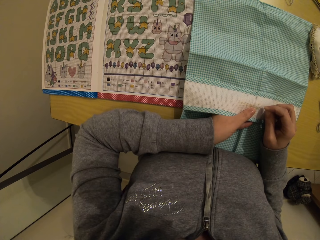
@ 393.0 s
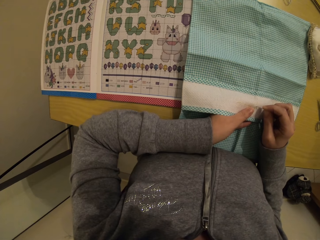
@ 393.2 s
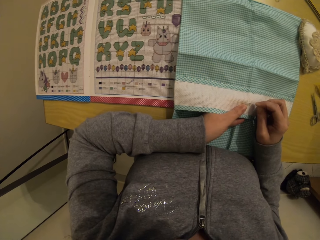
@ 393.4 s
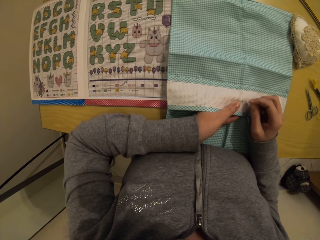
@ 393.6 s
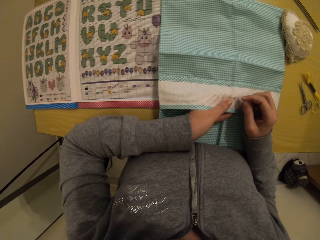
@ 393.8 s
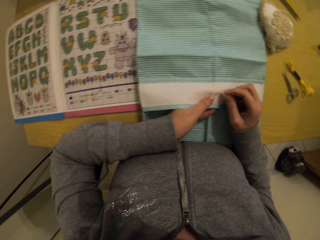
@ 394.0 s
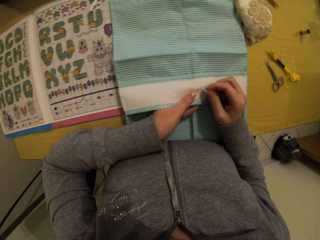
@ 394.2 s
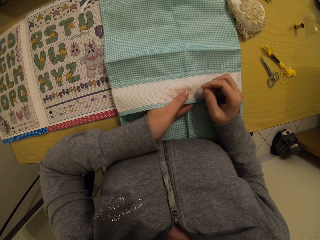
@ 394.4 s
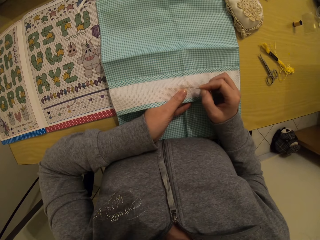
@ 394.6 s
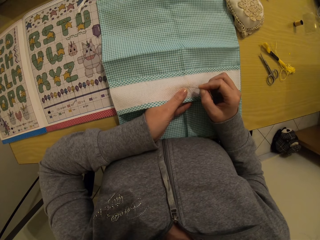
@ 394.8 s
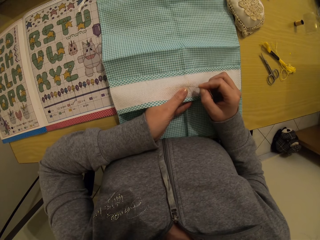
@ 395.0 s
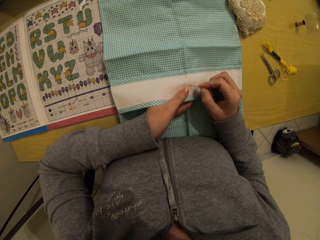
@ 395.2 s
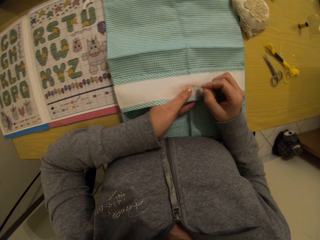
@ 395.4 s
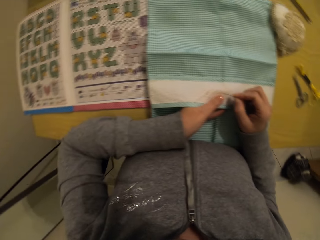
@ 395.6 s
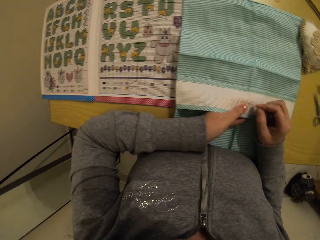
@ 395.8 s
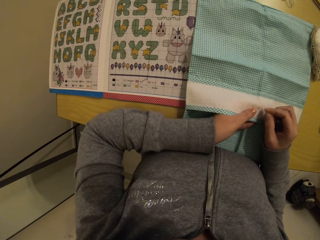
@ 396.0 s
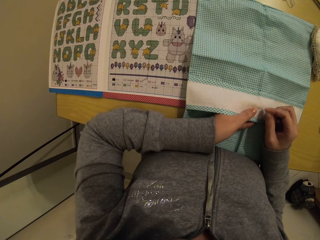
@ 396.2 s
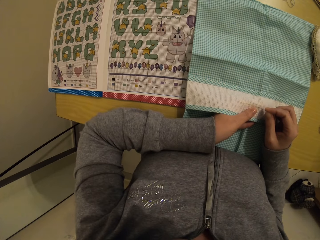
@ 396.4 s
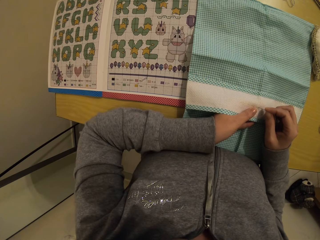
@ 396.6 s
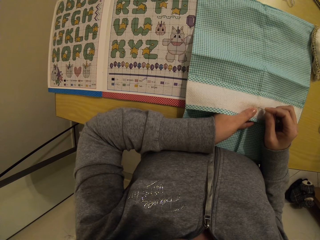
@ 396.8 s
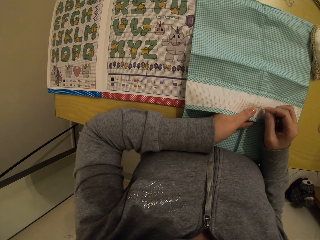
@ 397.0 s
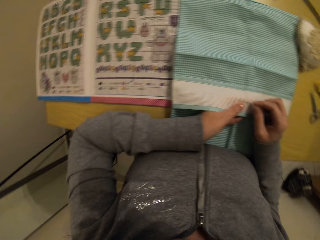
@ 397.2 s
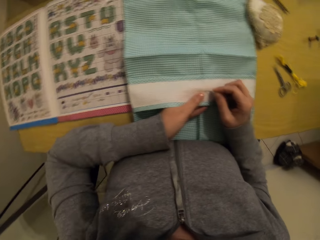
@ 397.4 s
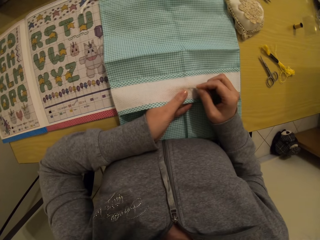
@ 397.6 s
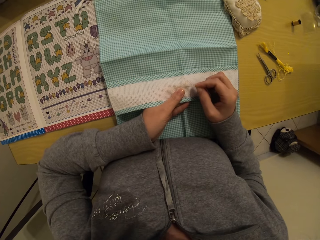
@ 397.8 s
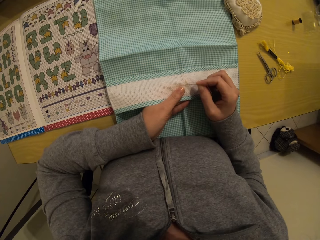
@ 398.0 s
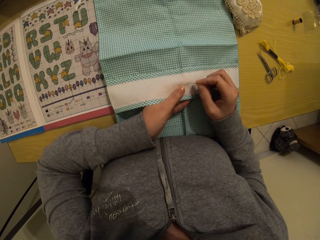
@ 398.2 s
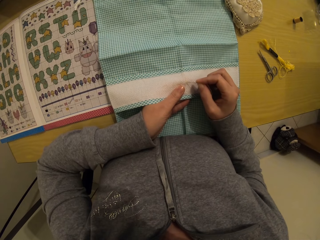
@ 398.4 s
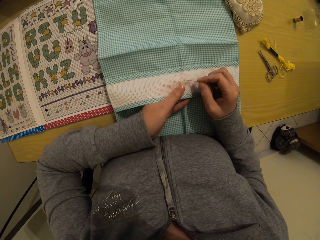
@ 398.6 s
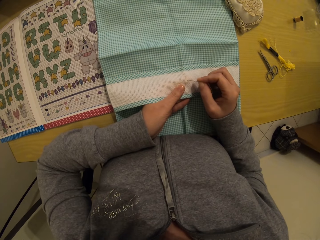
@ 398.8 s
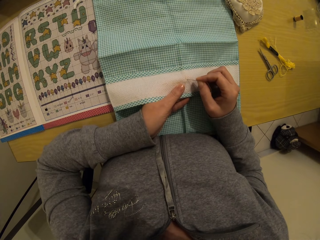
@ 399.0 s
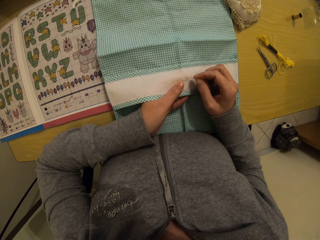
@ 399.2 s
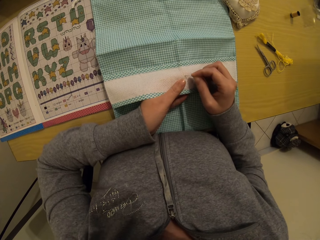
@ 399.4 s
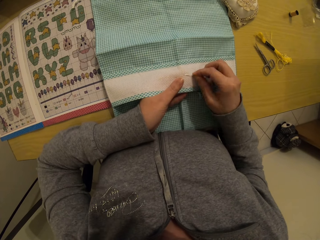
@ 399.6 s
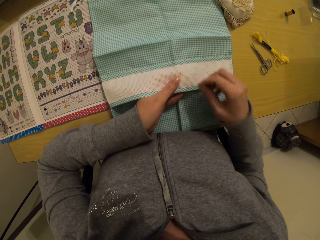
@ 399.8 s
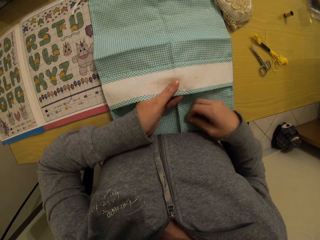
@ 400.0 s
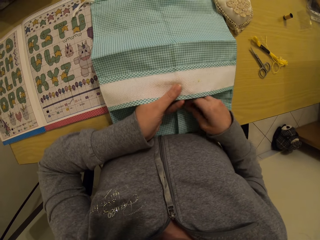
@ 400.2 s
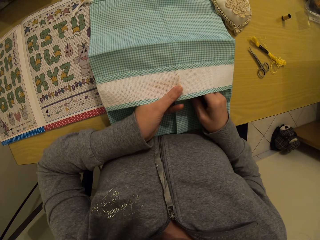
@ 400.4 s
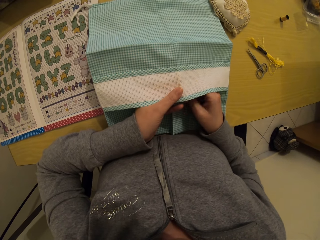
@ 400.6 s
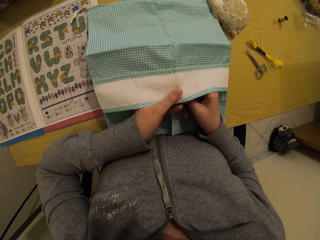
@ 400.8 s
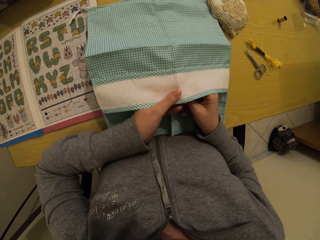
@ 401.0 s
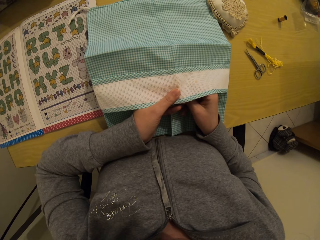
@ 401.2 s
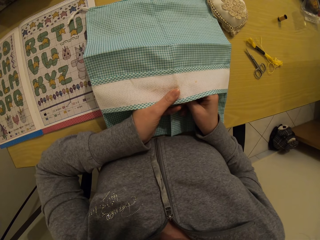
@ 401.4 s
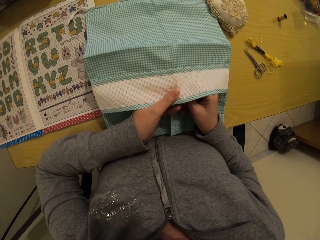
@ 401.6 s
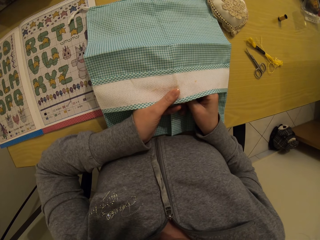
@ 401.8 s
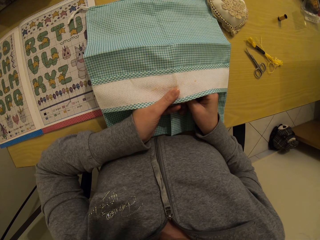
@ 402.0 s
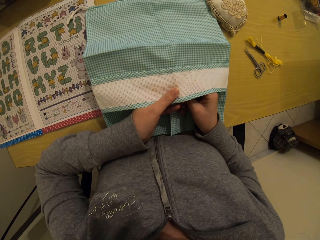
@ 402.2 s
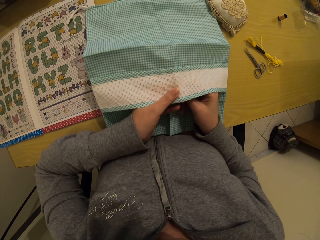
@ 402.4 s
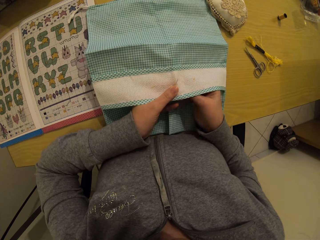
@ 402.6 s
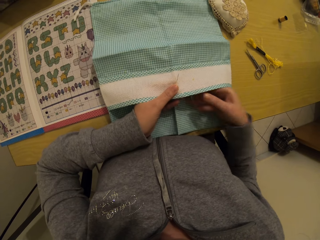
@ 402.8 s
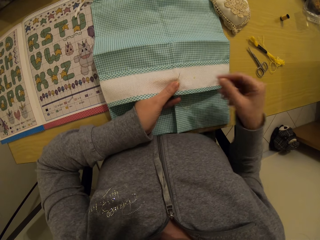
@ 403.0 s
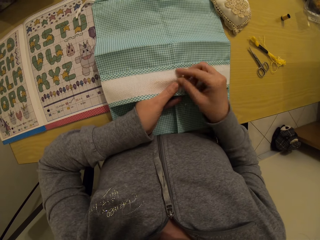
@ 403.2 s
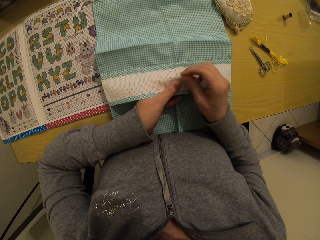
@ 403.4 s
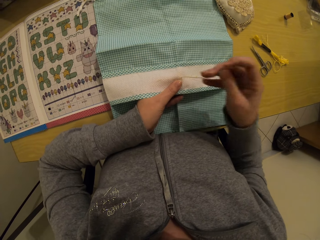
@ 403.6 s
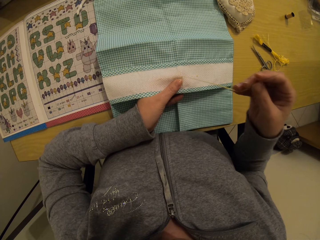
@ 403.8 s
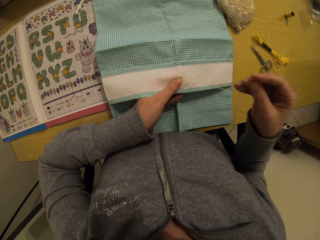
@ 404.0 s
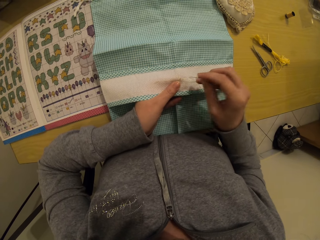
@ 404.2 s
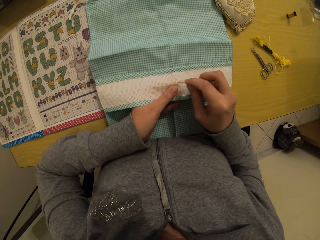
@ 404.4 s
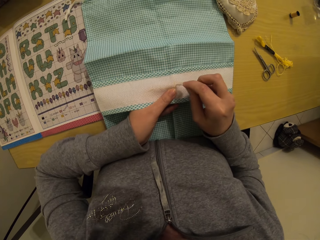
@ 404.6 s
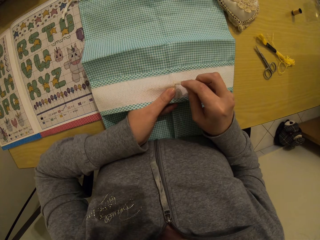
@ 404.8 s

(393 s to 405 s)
The camera wearer looks at the cloth. She looks at the paper. She looks at the cloth. She inserts her right hand into the opening in the cloth. She sews the cloth on the table with the needle in her right hand.

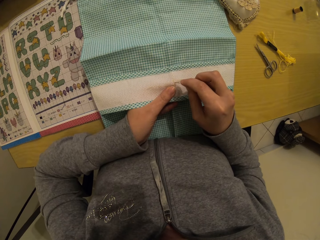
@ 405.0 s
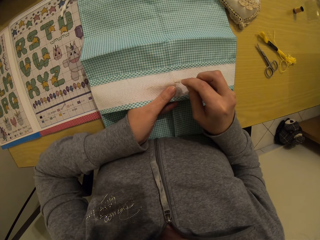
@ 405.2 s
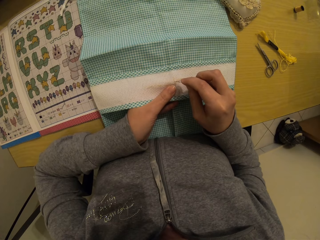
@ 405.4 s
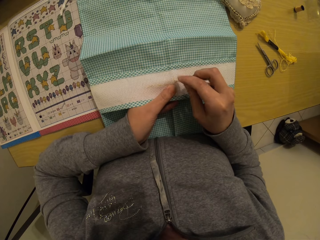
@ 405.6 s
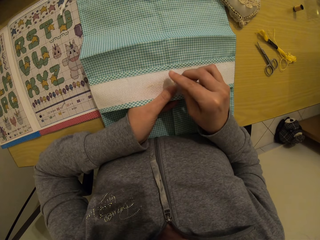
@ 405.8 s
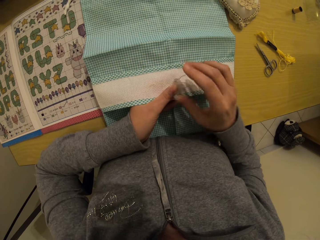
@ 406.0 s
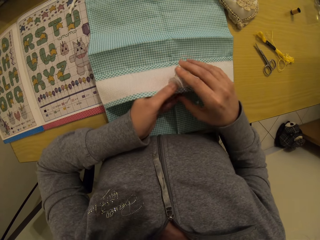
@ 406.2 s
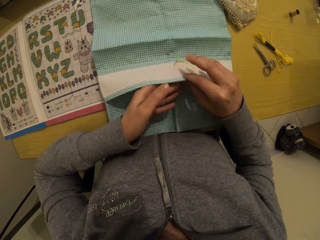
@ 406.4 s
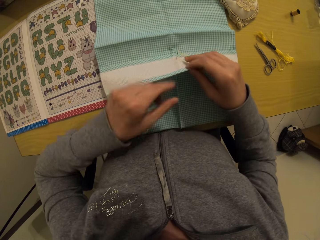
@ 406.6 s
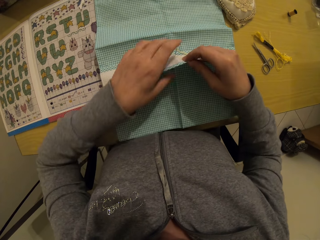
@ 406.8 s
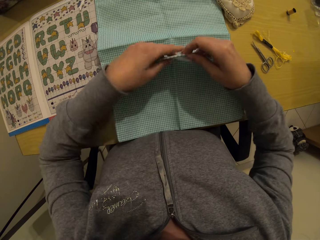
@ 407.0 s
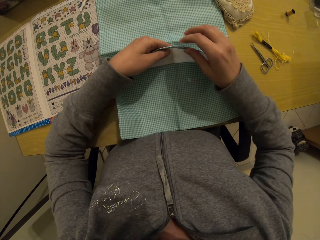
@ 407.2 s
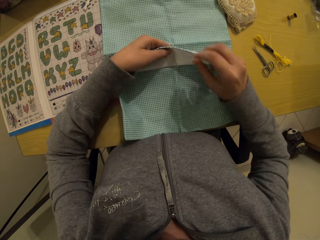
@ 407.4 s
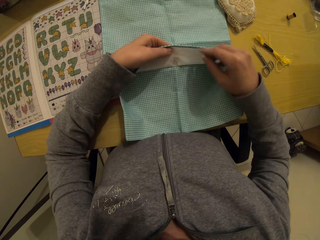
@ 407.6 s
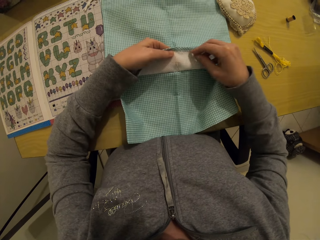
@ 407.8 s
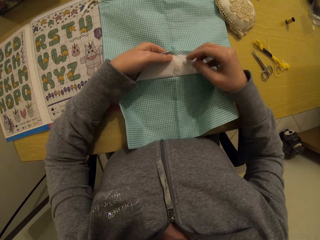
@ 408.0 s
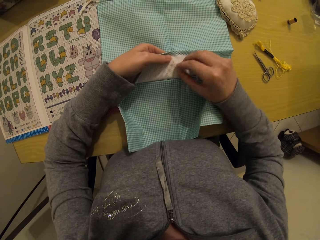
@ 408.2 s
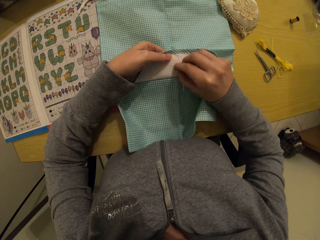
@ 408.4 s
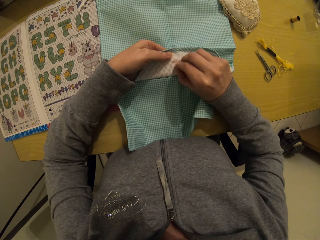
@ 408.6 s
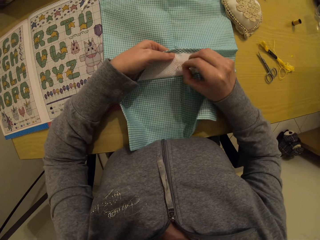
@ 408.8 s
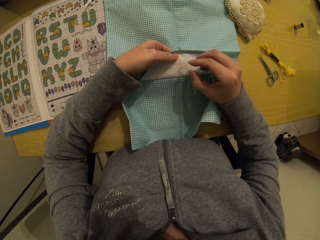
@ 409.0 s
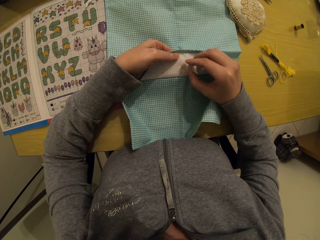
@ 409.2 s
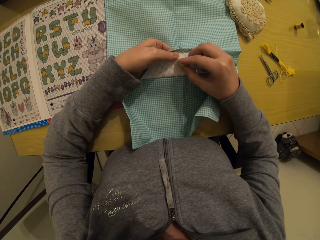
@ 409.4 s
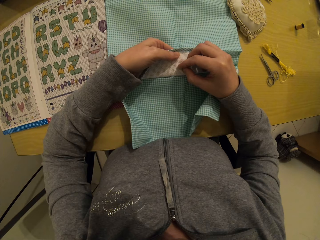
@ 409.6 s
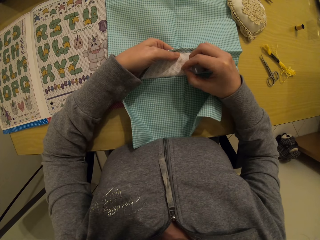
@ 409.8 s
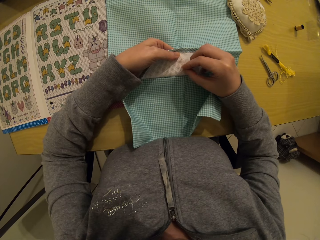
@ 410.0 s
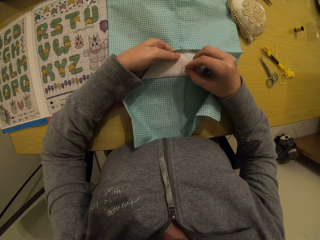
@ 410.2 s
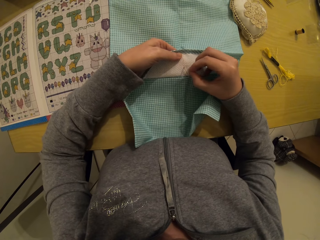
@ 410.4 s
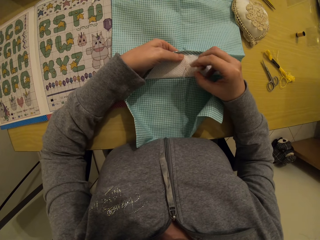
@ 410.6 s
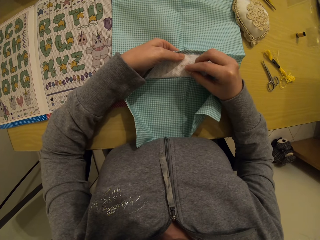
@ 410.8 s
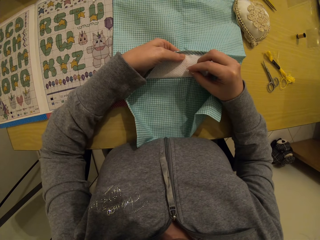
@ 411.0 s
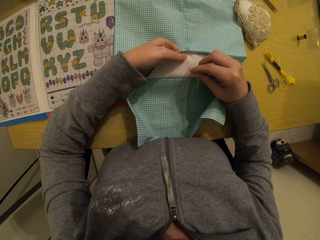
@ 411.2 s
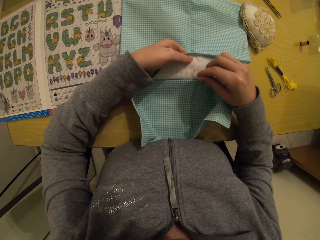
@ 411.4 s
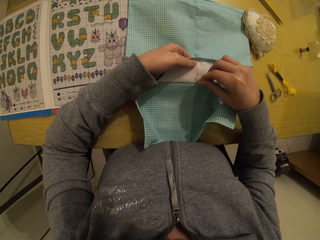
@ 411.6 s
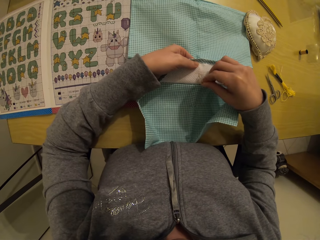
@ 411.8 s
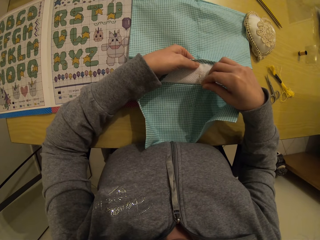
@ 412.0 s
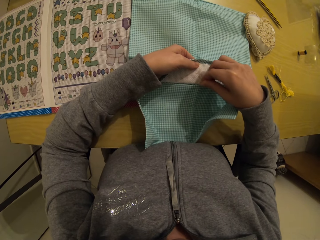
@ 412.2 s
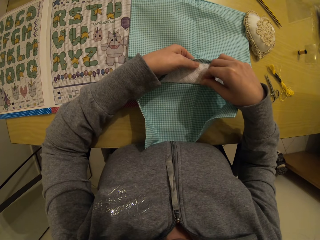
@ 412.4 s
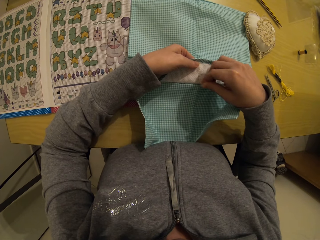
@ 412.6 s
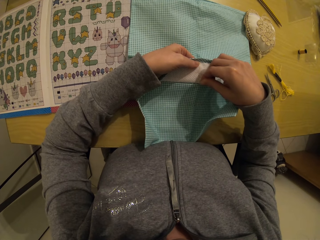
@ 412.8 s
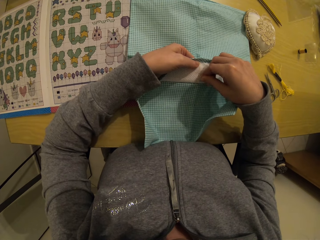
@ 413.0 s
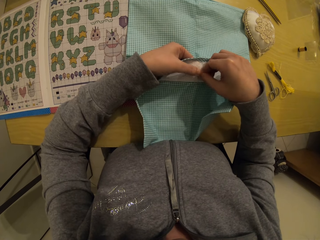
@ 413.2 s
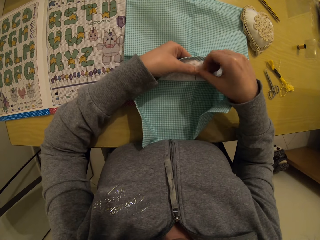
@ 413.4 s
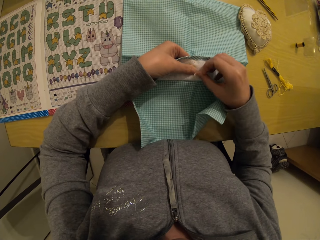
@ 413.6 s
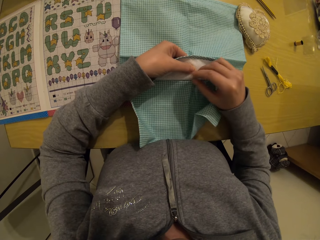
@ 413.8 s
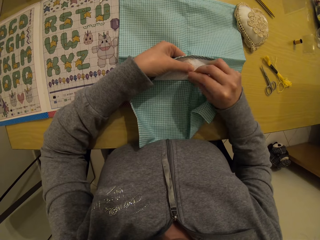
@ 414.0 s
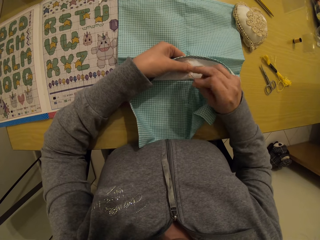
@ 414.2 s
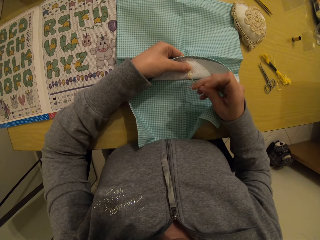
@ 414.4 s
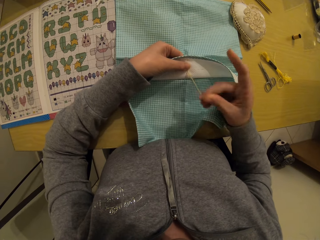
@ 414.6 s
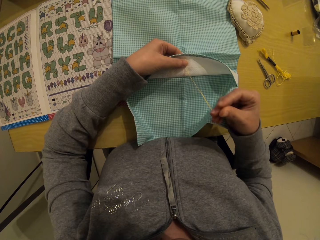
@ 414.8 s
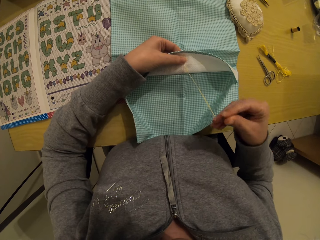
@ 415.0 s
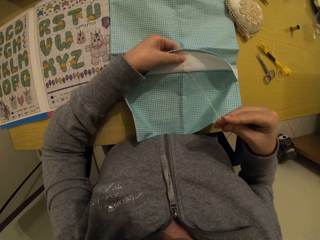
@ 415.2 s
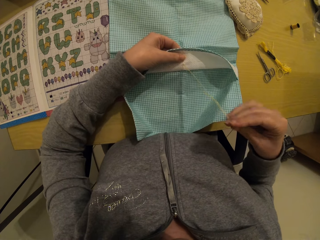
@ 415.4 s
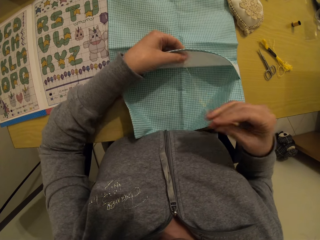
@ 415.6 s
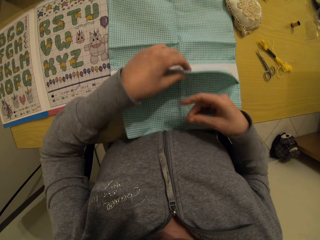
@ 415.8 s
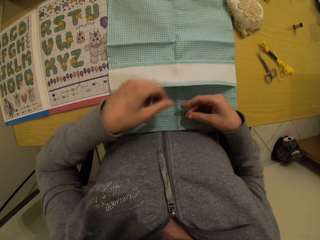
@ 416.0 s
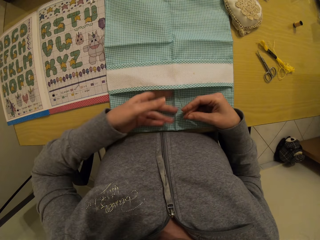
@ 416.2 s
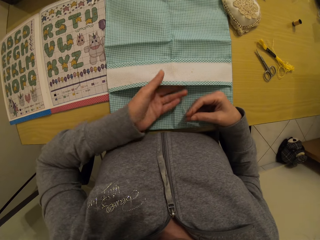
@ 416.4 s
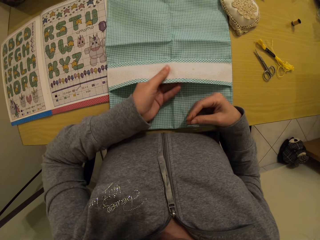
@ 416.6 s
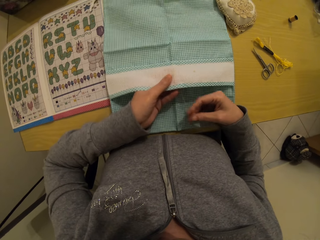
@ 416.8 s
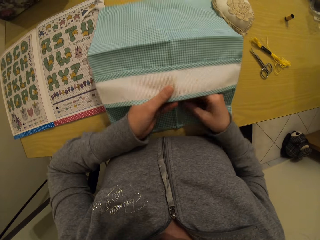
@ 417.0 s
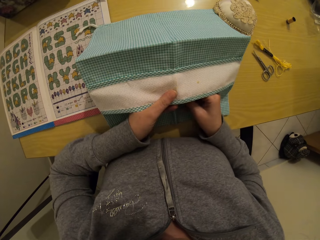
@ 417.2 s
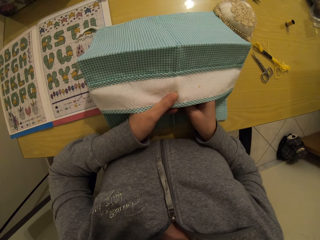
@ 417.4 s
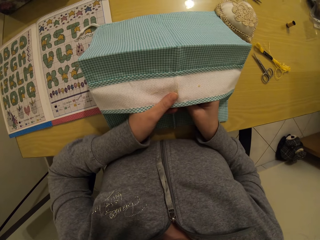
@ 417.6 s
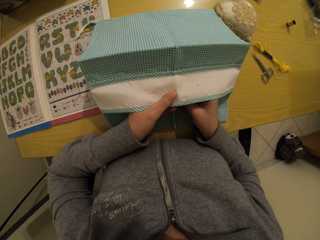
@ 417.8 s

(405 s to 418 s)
The camera wearer bends the opening on the cloth with her hands. She turns a part of the cloth inside out. She sews the cloth on the table with the needle in her right hand. She rolls the thread on the needle. She pulls the needle.
